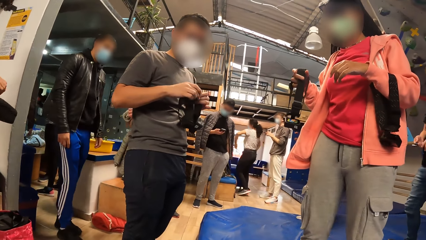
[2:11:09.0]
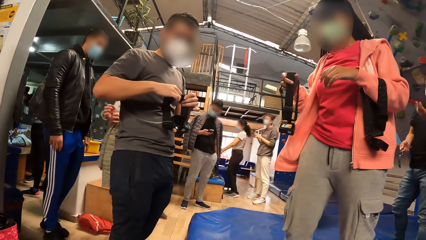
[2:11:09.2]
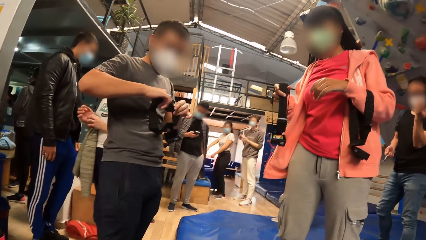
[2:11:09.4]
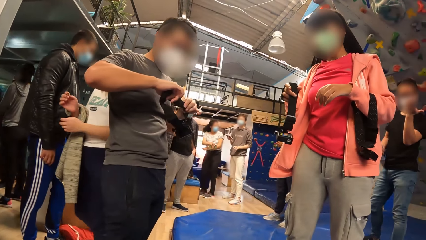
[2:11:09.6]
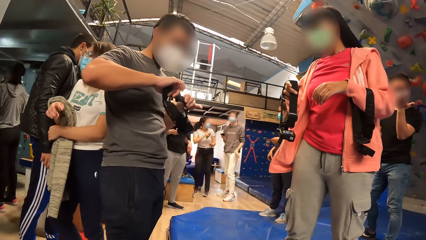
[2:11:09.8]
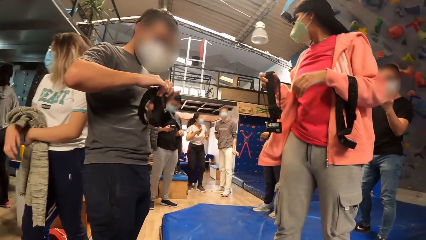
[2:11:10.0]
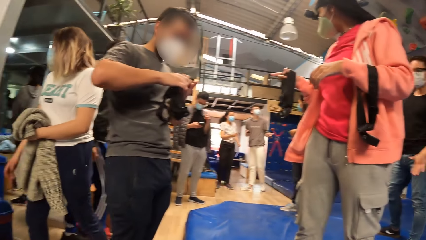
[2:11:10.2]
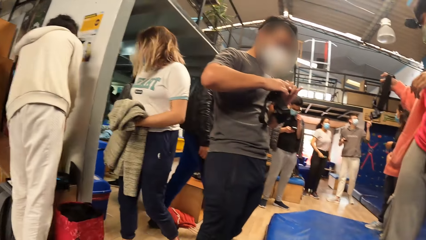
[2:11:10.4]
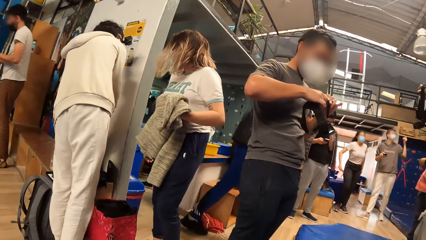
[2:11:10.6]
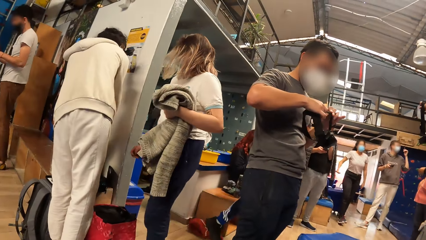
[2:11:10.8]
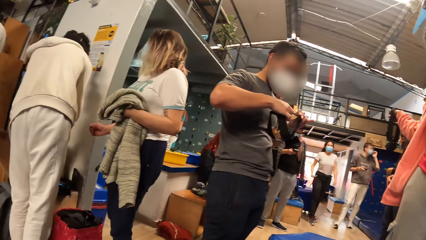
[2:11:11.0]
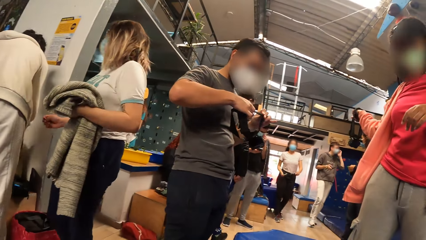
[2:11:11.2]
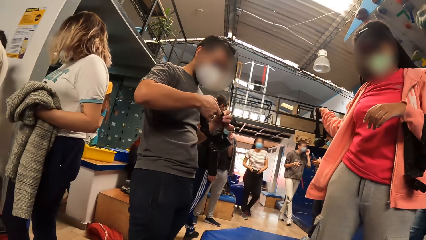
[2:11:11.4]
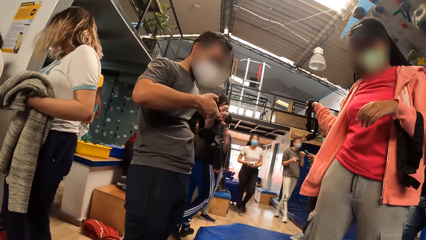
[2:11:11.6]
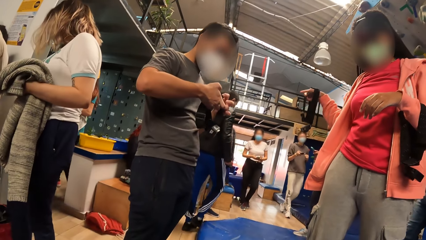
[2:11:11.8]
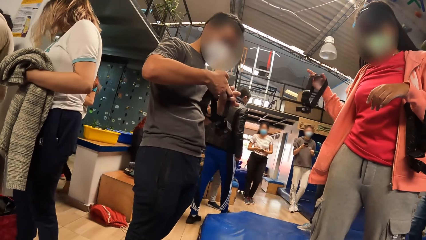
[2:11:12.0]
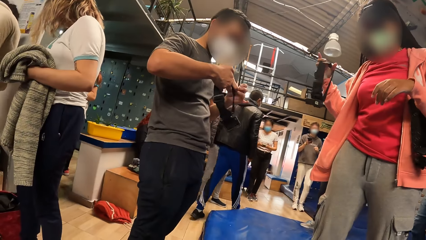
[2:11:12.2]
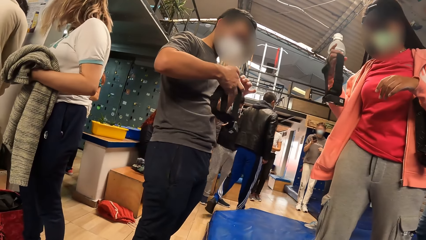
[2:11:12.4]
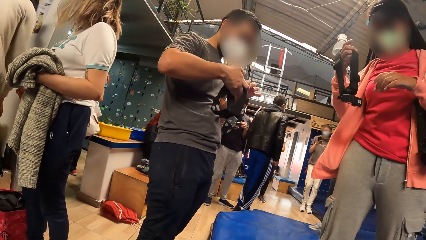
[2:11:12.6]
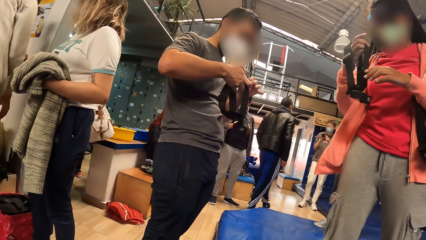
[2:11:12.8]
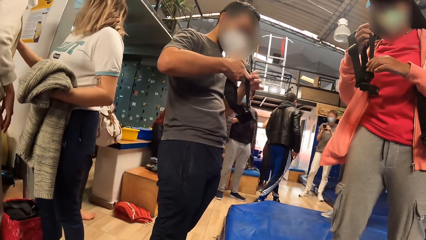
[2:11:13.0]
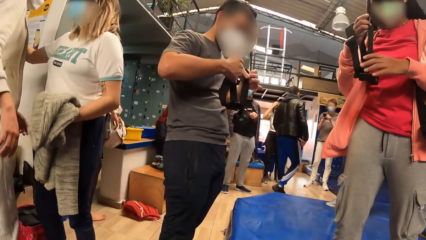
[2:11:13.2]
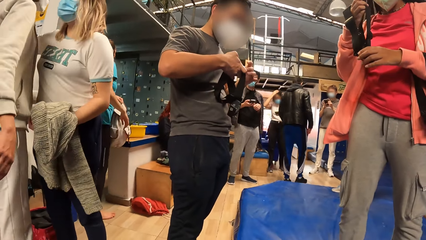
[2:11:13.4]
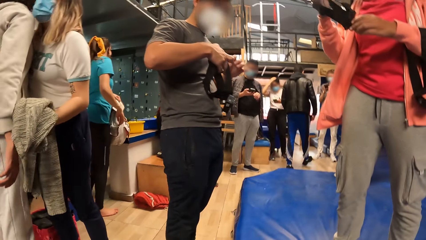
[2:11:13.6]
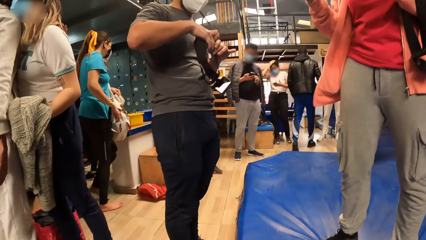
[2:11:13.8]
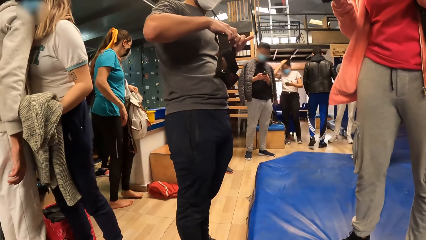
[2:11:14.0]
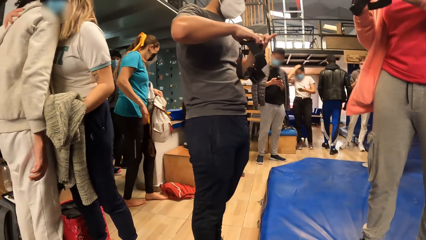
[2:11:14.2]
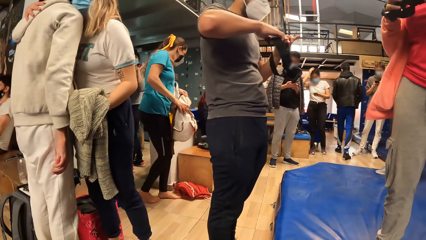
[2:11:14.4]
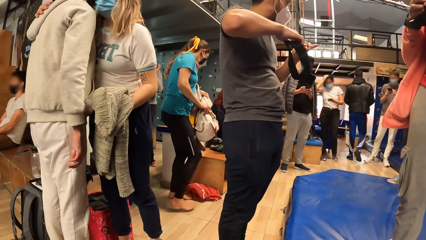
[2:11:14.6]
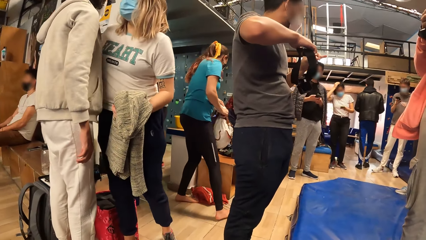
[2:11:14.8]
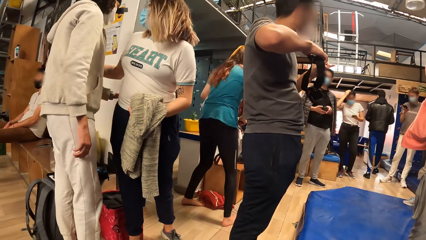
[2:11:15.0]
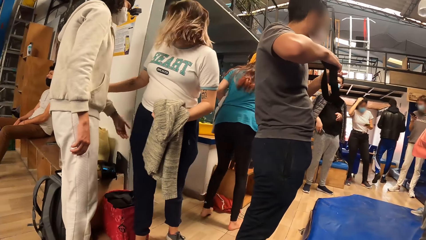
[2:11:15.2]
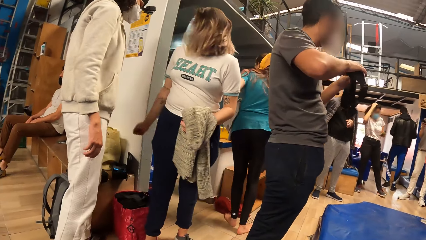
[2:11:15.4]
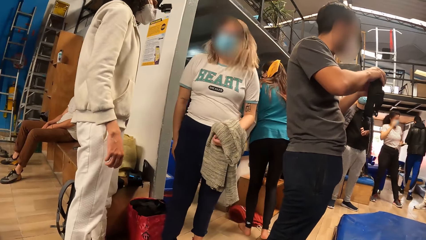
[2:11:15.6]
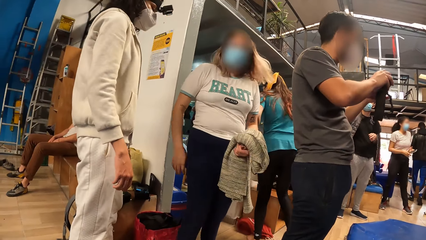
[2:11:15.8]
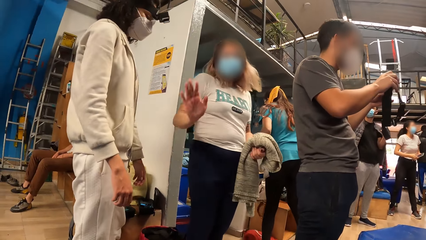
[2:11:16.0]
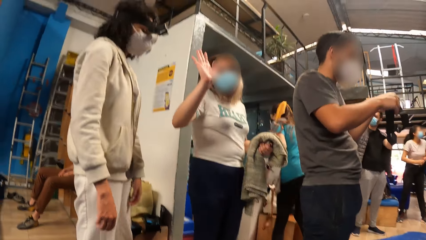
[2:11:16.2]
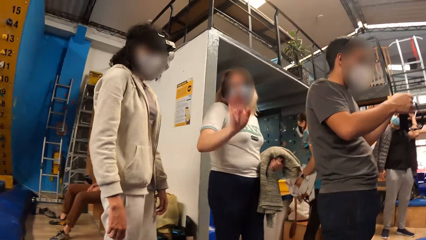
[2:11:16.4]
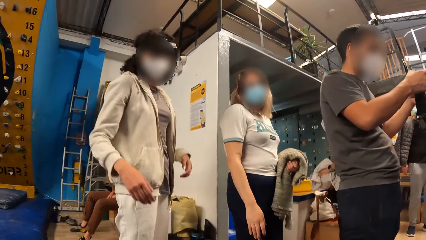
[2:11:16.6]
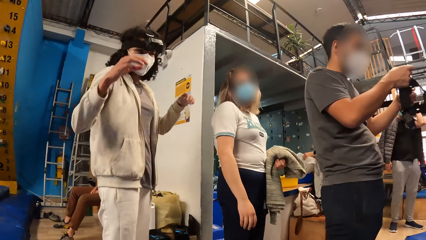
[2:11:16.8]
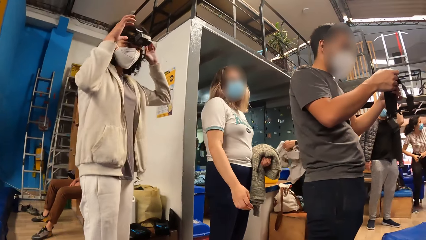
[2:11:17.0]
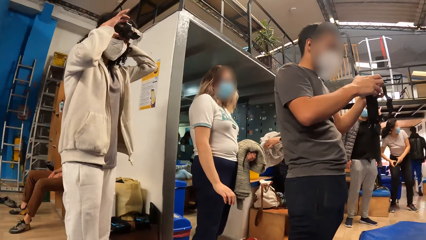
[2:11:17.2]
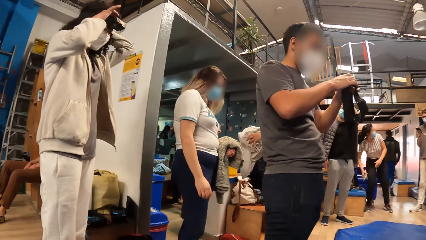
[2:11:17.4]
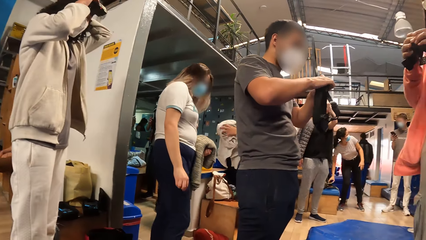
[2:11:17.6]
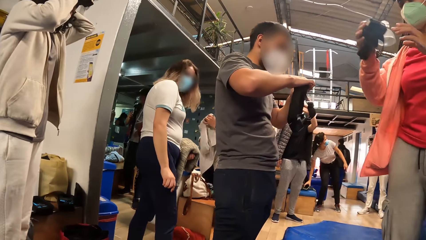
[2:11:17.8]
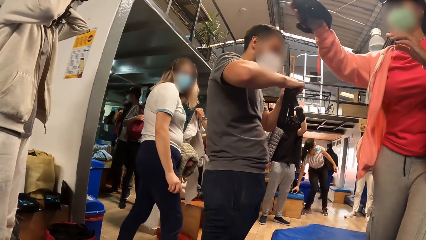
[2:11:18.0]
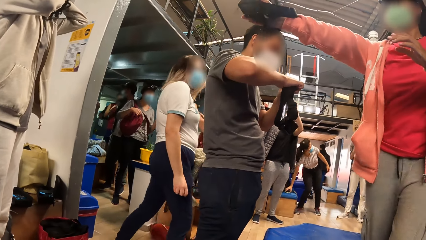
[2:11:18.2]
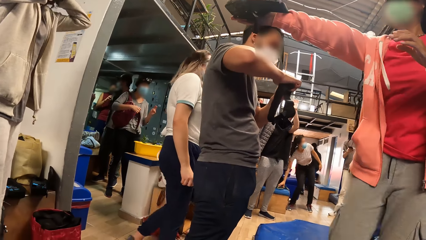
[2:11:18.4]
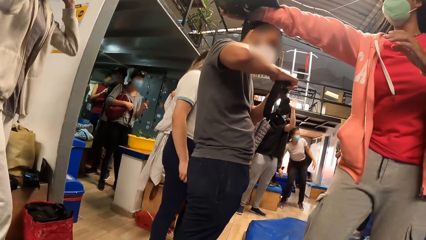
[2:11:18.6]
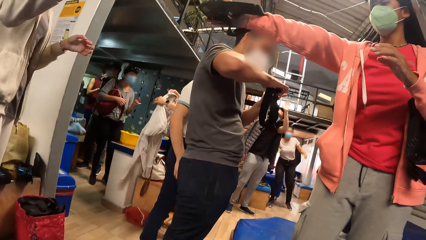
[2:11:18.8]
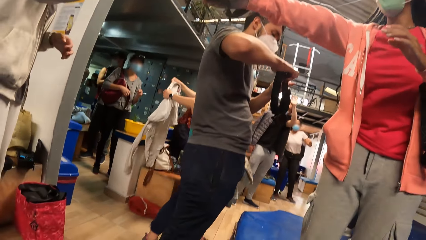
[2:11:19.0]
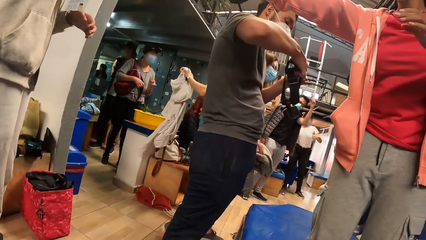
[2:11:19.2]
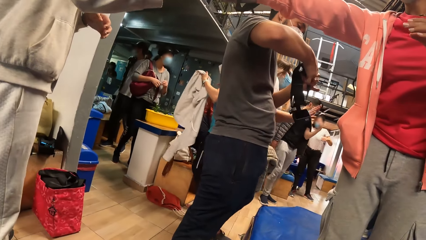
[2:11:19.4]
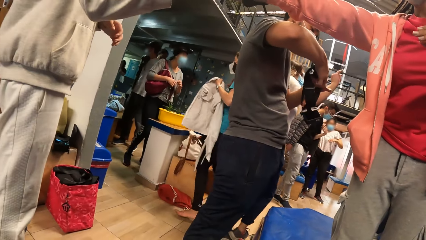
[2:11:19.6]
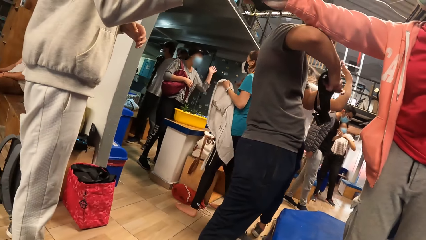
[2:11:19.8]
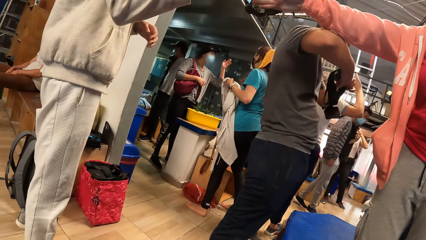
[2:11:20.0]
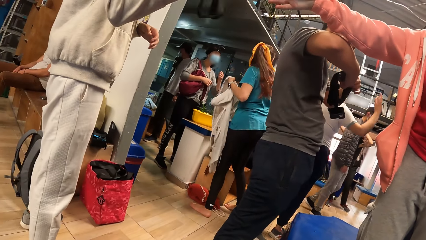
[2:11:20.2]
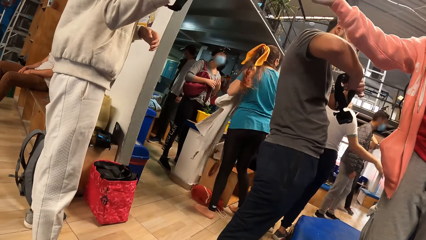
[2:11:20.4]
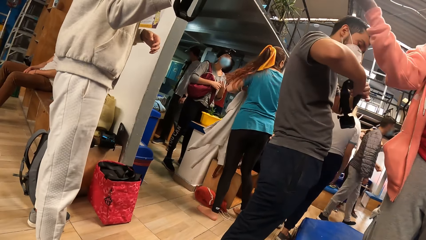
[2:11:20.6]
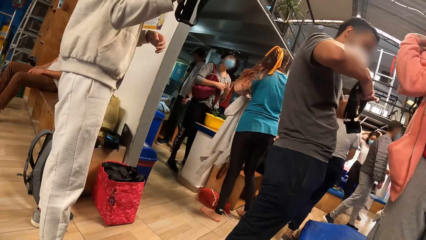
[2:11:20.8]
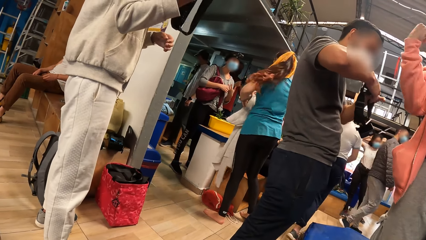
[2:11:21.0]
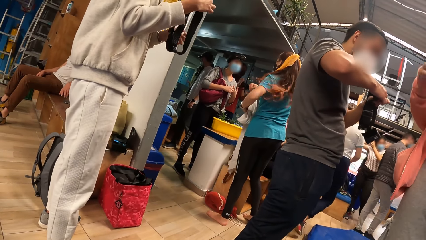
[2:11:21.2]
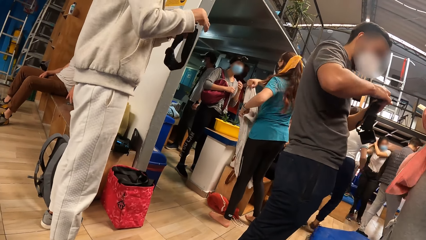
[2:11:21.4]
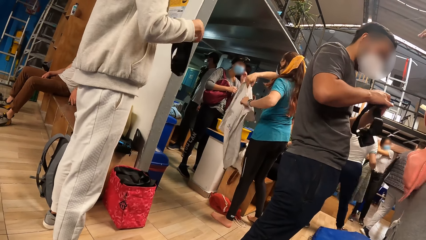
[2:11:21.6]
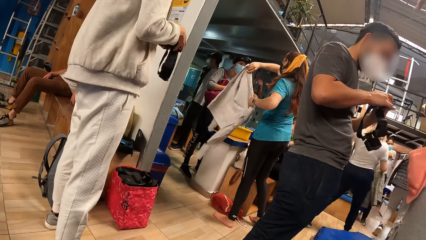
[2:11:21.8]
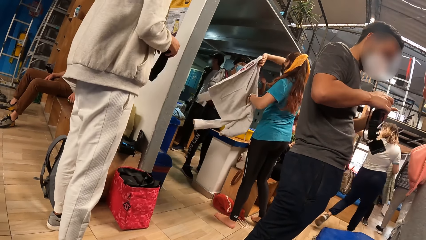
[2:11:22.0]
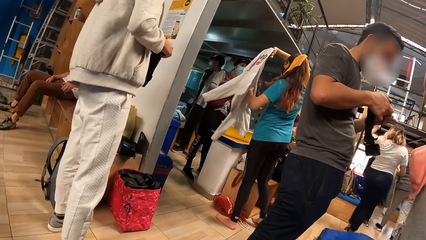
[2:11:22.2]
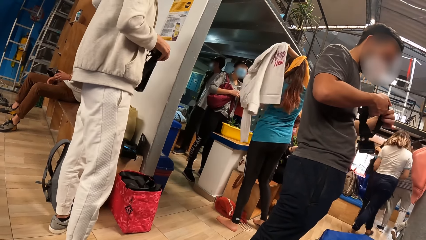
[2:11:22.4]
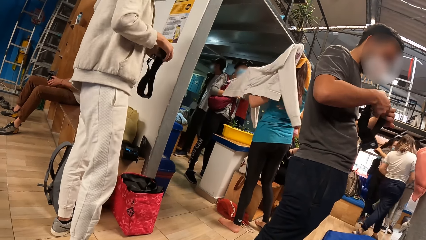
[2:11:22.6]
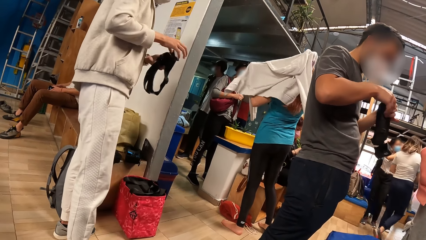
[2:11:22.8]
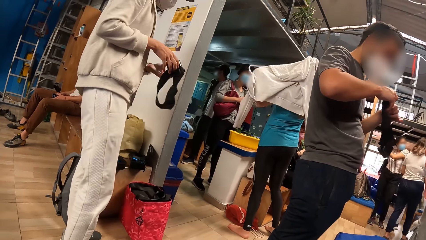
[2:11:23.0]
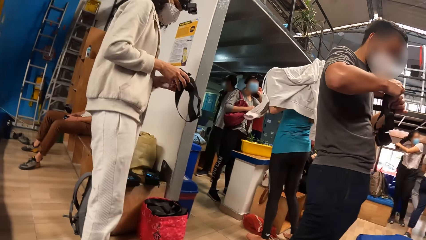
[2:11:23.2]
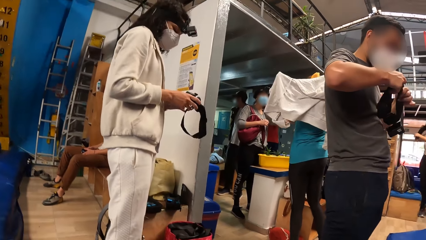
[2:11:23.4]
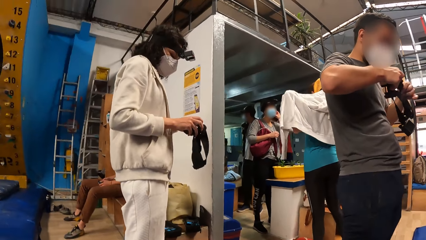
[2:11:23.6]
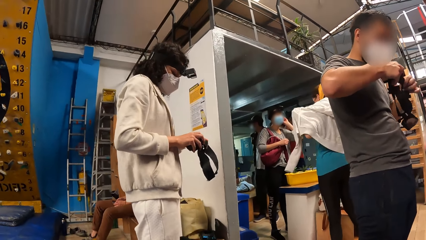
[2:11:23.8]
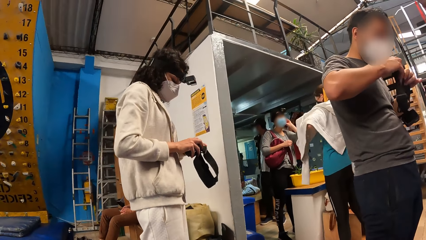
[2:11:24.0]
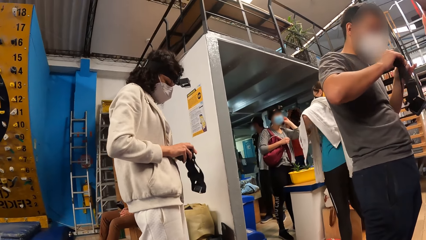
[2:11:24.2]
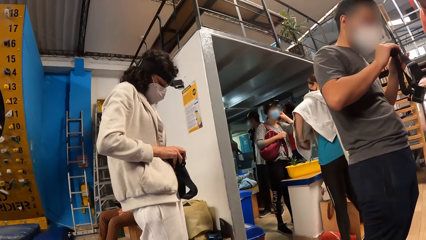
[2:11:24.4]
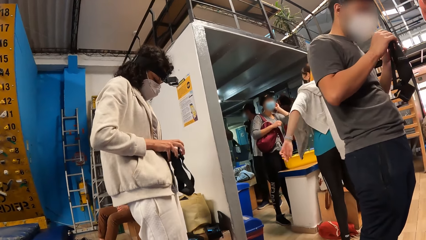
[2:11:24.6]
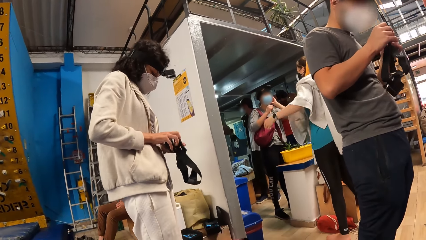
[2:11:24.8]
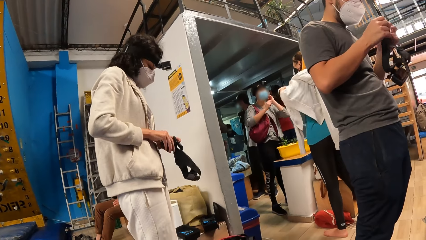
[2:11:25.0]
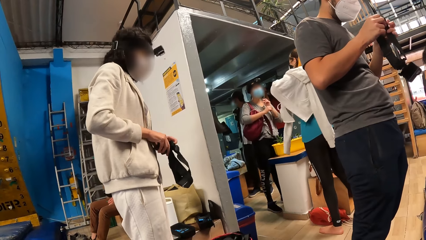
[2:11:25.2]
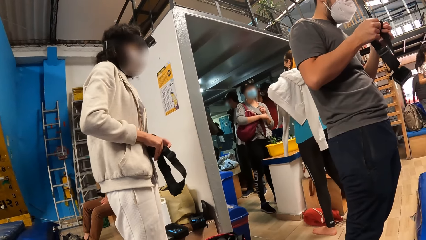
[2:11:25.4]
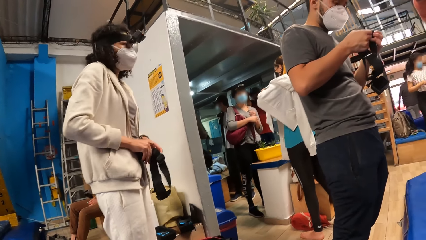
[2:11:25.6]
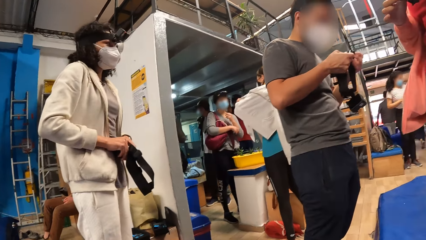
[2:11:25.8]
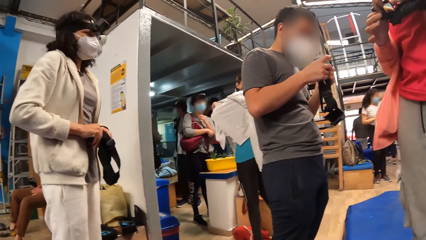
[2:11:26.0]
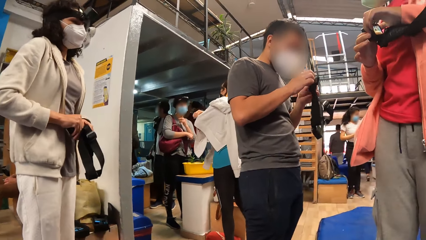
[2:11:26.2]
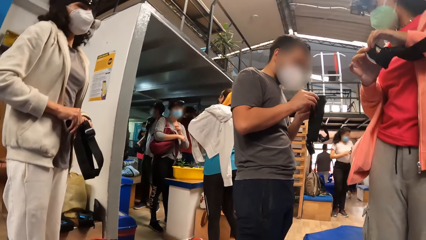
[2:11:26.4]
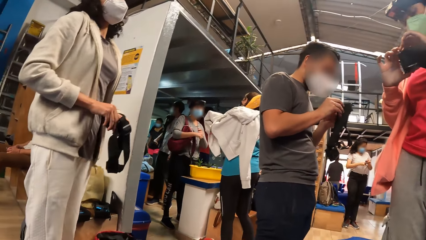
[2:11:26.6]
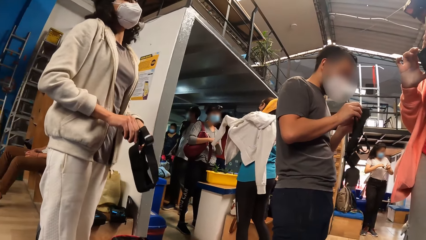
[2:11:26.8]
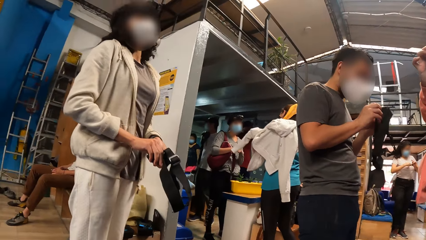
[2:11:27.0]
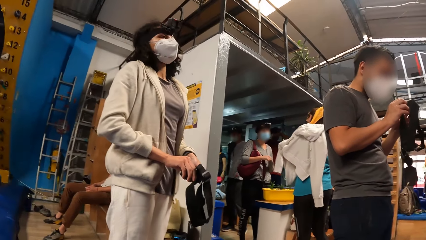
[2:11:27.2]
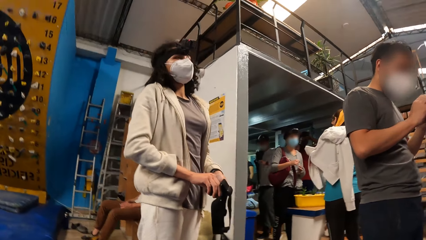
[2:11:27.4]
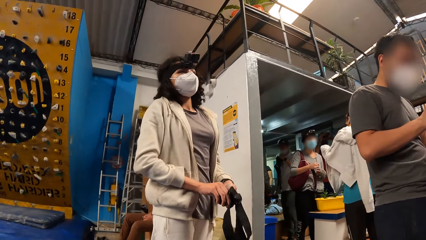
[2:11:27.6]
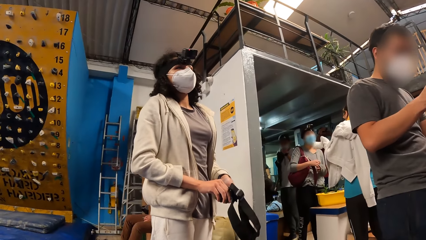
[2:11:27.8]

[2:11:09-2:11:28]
A person walks in the room. A woman passes a sweater to her left hand with her right hand. The woman converses with another woman. A third woman holds the head gear with both hands. The first woman hugs the second woman. The first woman interacts with the camera wearer, and waves at the camera wearer. A fourth woman holds a hoodie with both hands. The second woman adjusts a head gear on her head with both hands. The third woman passes the head gear to the second woman with her right hand. Another person interacts with the camera wearer. The fourth woman converses with a fifth woman. The second woman collects the head gear from the third woman with her right hand. The second woman holds the head gear with both hands. The fourth woman wears the hoodie with both hands. Another person fixes a camera. Yet another person fixes a camera.
